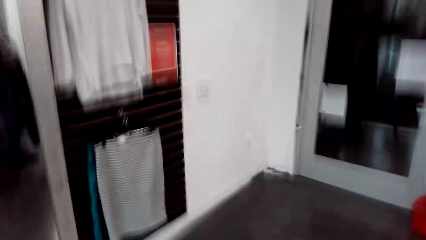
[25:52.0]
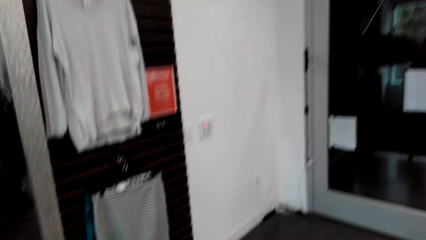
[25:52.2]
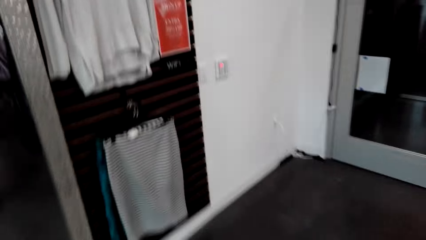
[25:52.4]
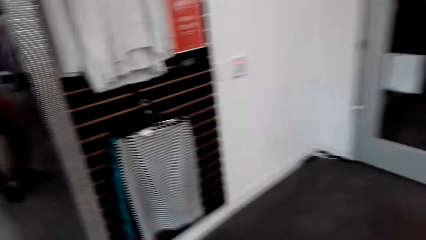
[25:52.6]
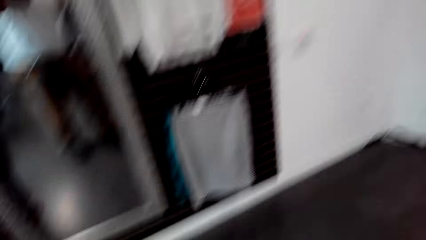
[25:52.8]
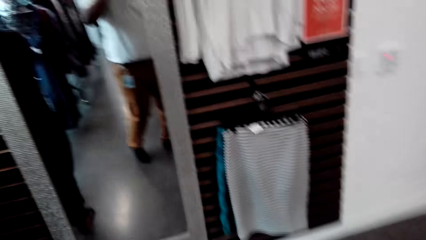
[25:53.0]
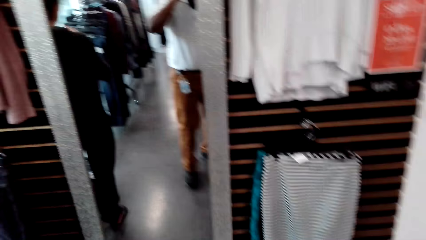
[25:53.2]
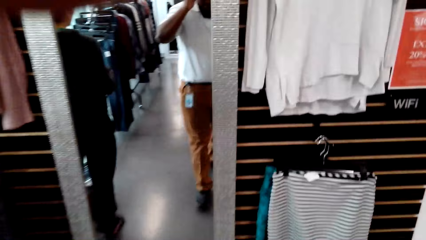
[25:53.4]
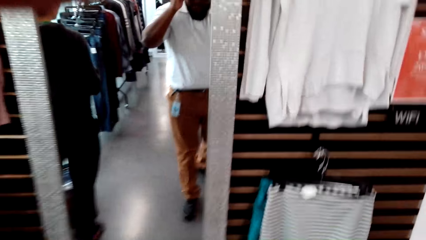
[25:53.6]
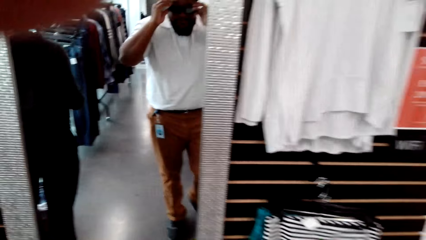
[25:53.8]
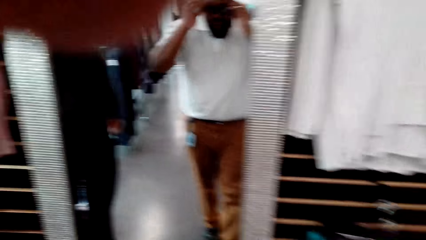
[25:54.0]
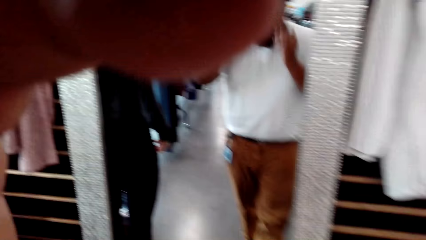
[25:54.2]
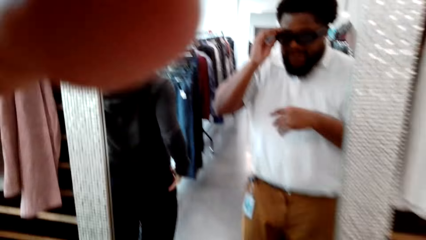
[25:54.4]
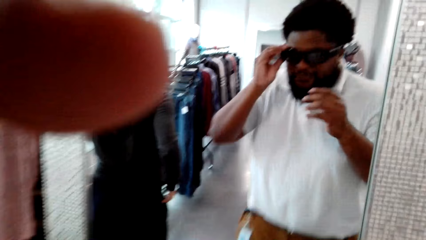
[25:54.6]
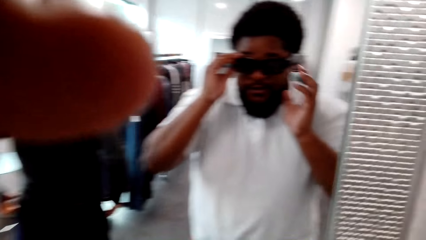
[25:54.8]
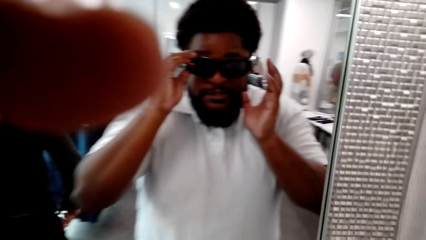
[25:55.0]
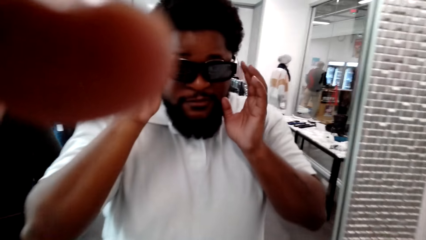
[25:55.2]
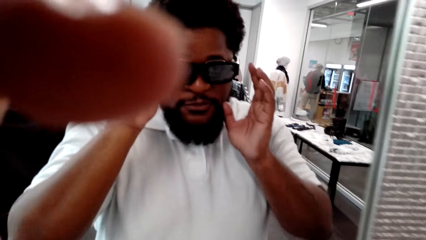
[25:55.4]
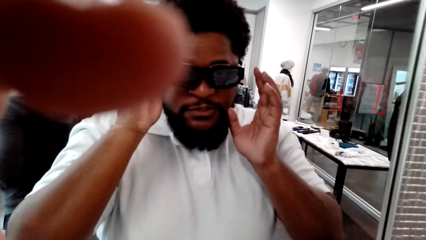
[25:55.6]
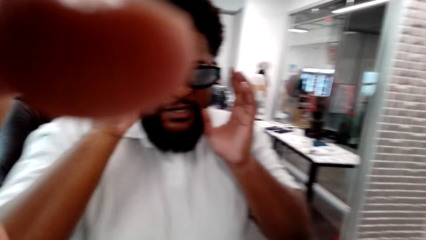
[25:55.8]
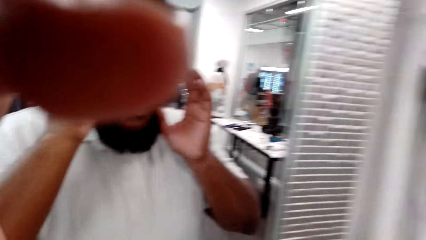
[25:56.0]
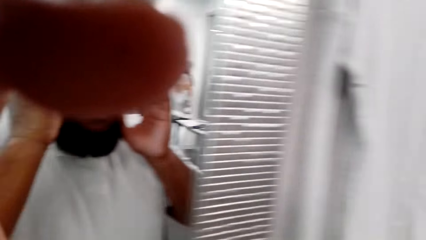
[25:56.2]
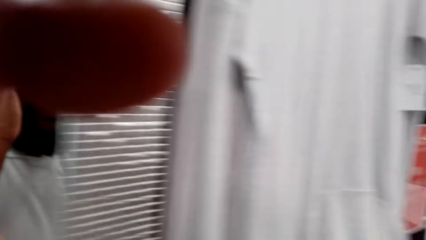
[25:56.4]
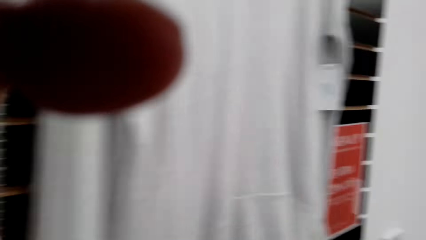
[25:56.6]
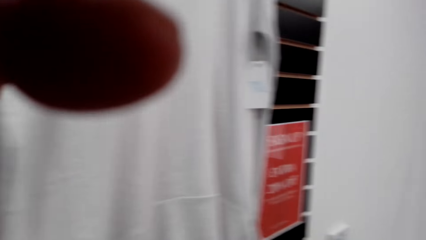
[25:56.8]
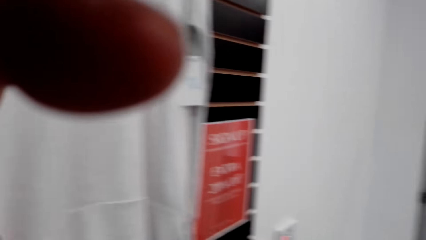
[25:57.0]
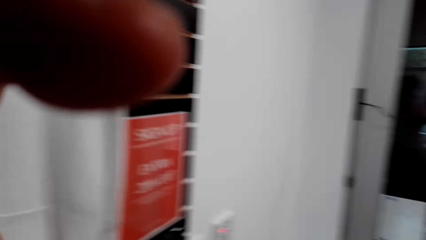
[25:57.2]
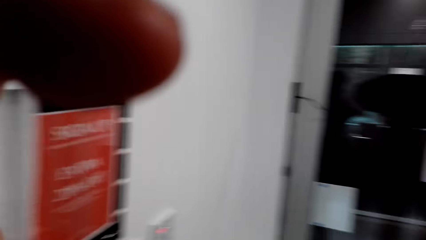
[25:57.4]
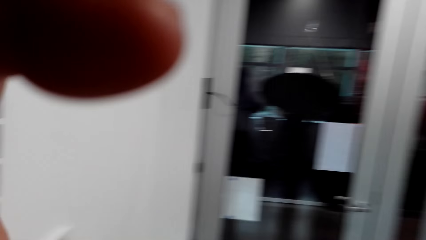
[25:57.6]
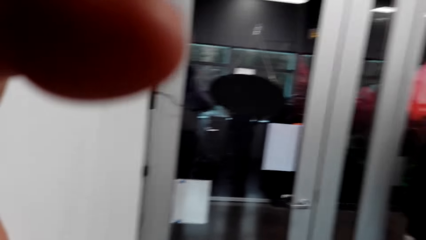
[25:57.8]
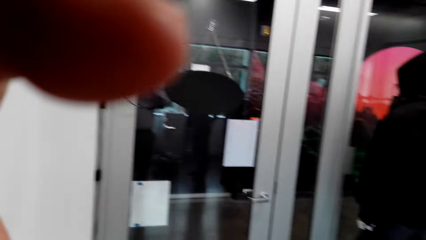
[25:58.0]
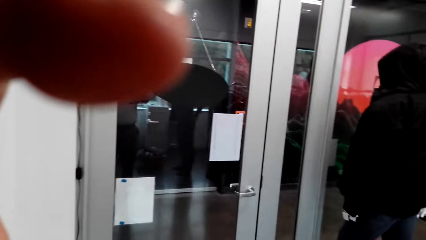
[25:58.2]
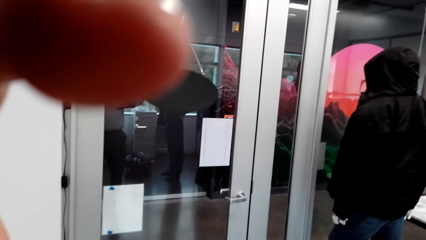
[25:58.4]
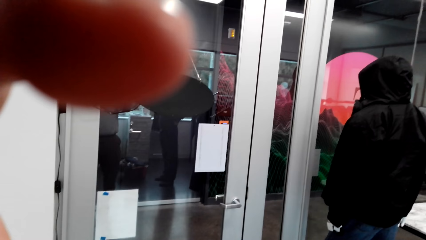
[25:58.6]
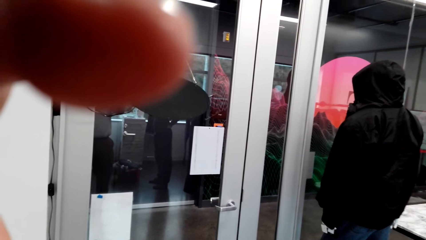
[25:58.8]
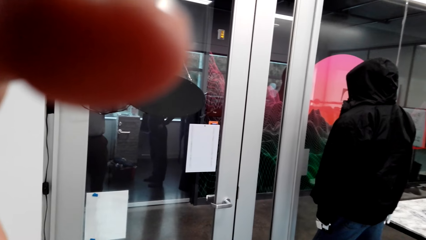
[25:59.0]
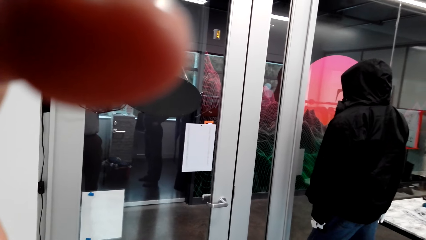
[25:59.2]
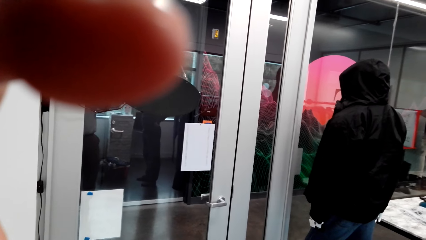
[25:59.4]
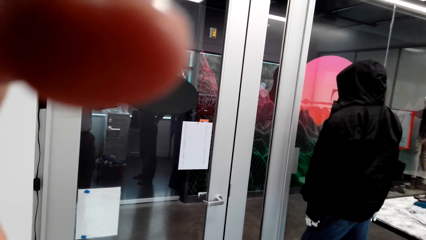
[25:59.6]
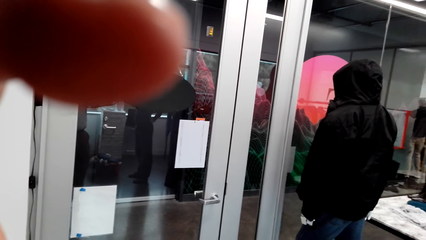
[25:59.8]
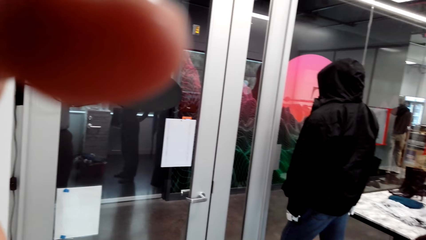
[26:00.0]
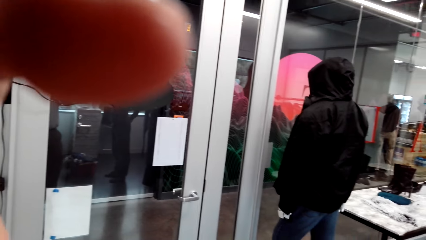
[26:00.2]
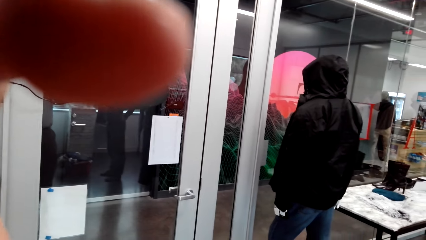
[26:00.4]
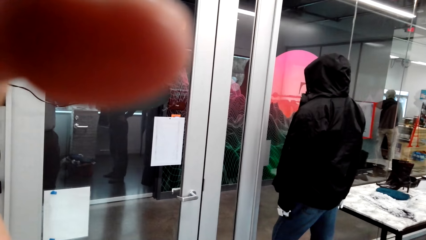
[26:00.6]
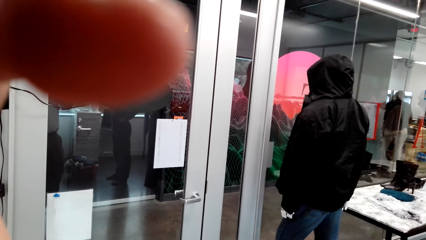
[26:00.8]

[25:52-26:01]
The camera wearer looks around the room. They walk around. They fix the camera. They look around the room.
